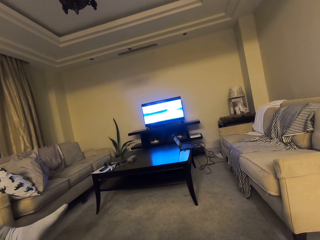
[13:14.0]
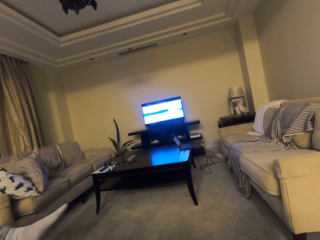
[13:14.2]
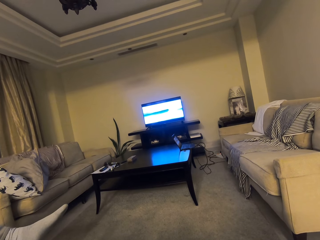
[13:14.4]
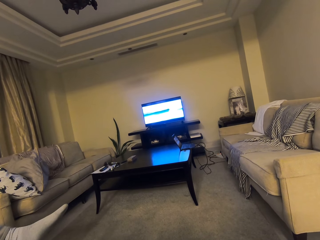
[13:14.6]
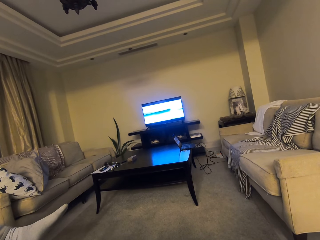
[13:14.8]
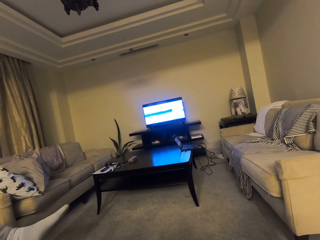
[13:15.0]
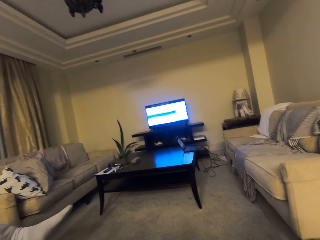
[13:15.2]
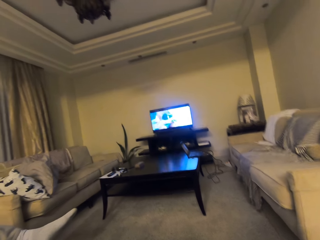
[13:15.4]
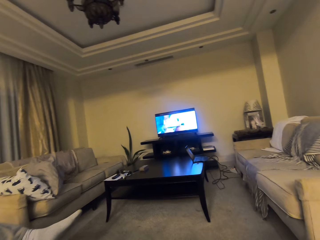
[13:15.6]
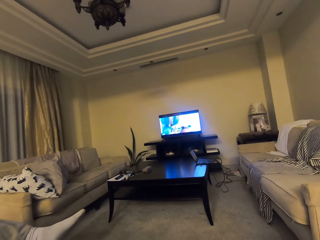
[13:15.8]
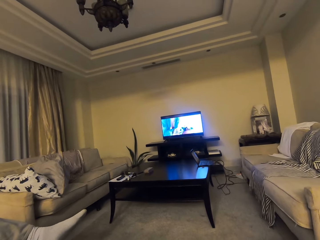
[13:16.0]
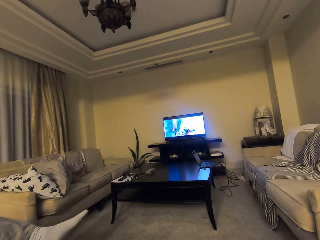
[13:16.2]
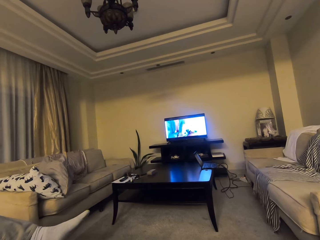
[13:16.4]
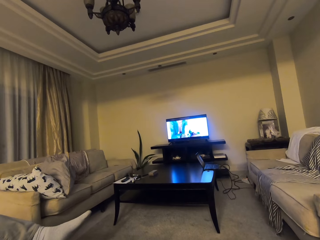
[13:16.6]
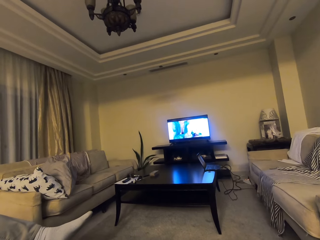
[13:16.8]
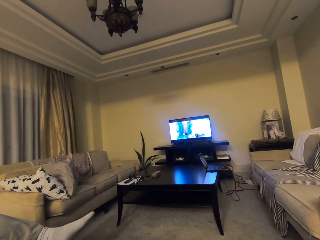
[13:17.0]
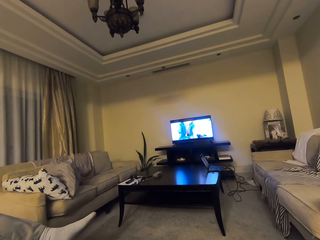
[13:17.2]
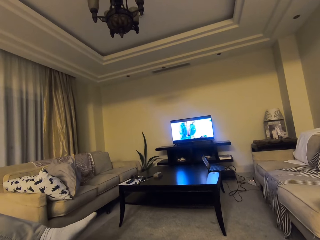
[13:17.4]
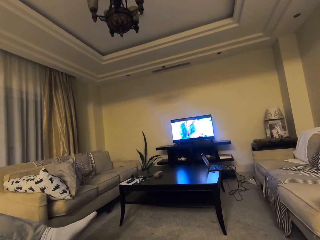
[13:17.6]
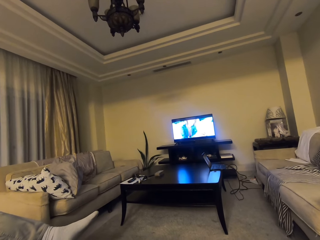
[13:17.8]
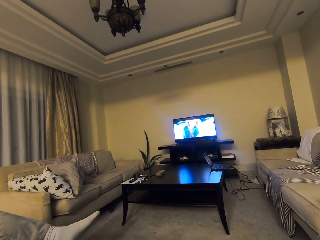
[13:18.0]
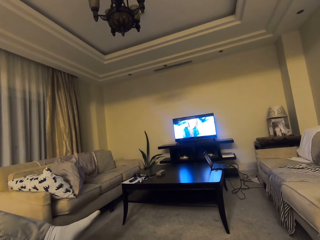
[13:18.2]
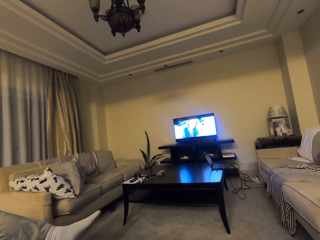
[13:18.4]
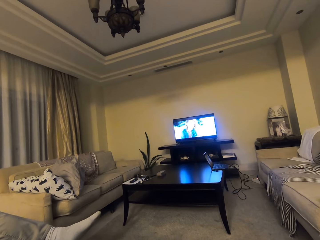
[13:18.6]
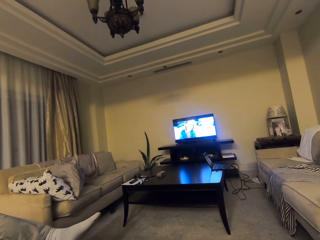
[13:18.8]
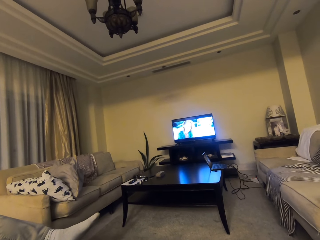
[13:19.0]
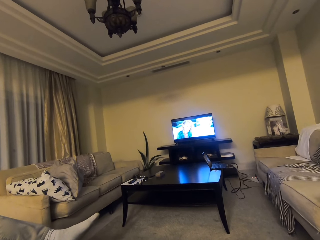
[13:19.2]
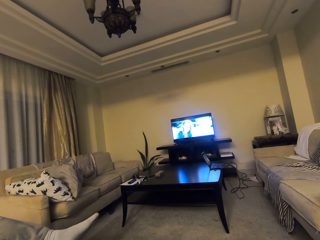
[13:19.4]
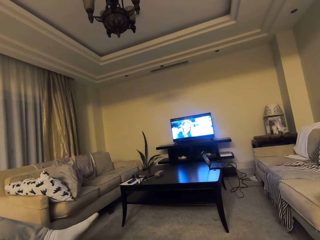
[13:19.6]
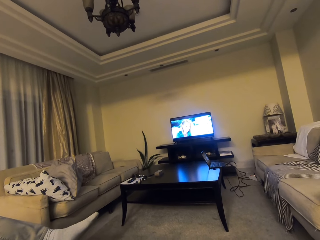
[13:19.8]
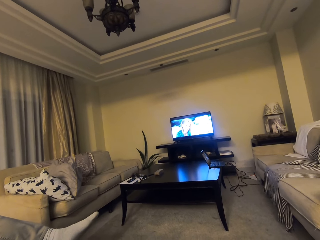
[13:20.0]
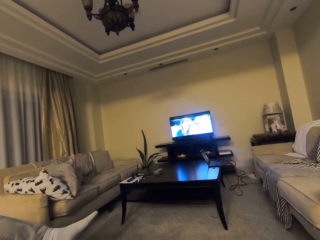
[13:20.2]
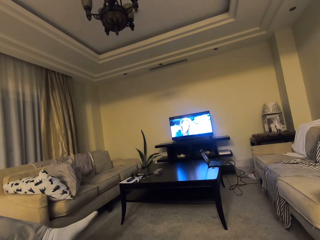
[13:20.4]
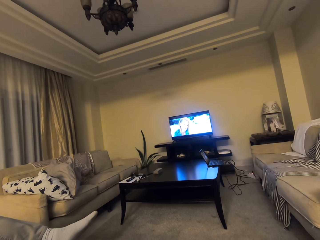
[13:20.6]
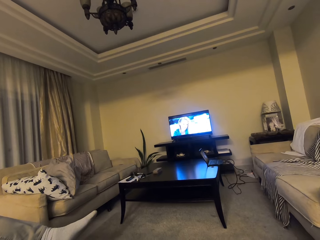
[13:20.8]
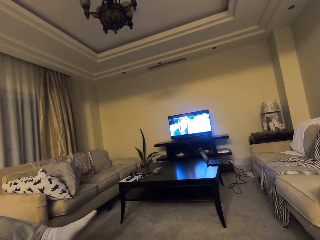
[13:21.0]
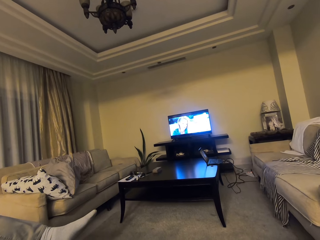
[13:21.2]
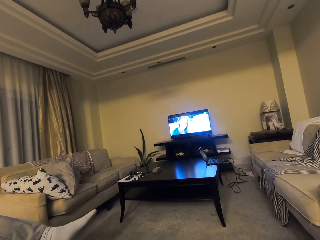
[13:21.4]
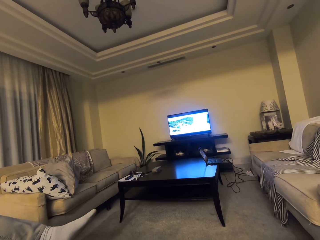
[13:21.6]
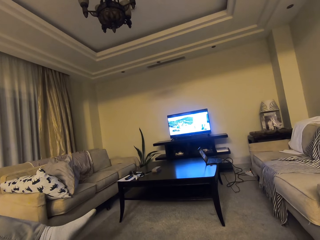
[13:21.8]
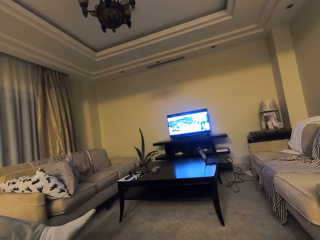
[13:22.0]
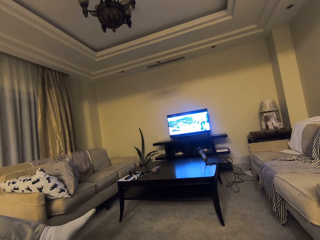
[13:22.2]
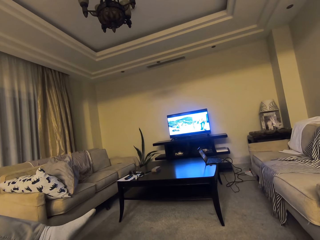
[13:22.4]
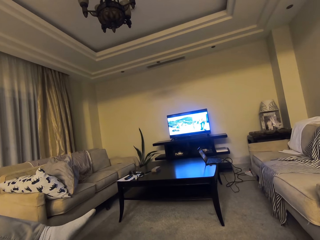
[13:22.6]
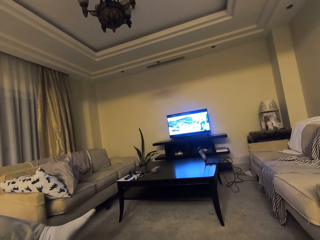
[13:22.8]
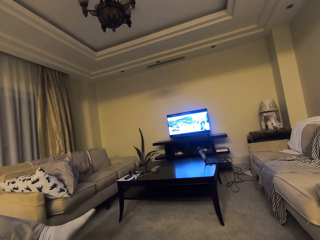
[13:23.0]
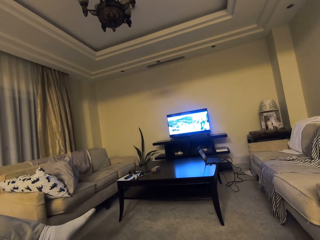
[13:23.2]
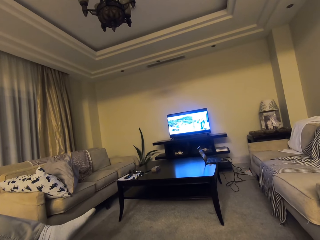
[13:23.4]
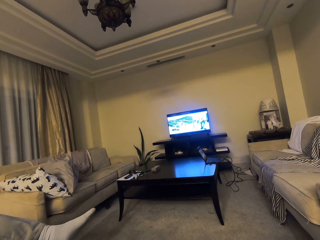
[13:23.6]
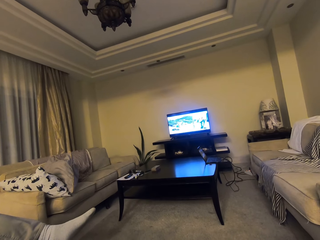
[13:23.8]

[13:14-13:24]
The camera wearer talks to a person. They look at the television.

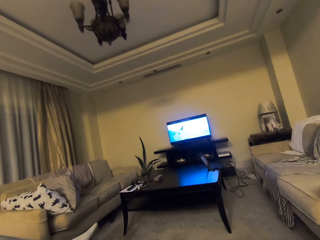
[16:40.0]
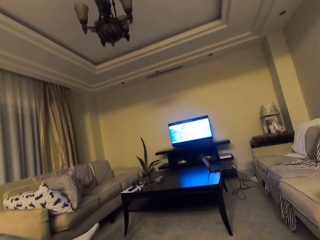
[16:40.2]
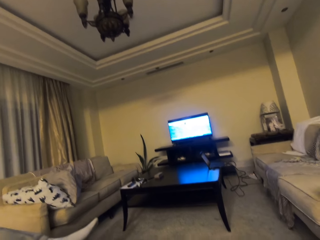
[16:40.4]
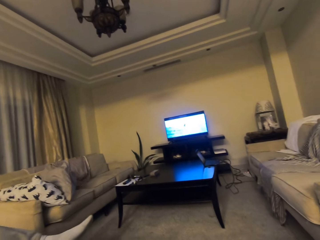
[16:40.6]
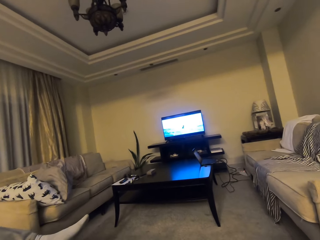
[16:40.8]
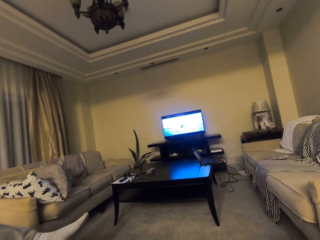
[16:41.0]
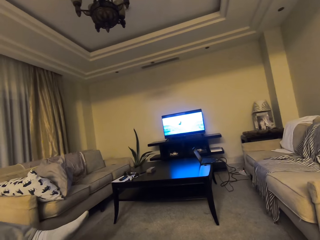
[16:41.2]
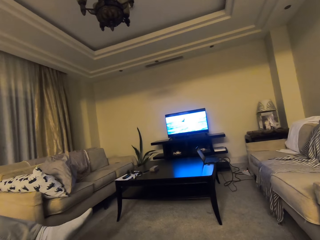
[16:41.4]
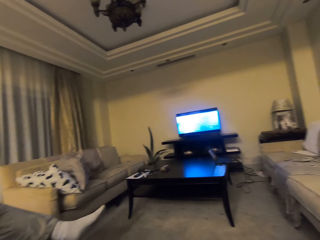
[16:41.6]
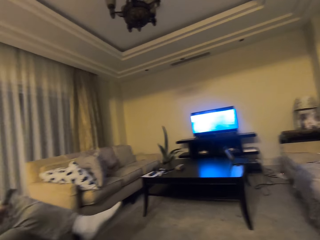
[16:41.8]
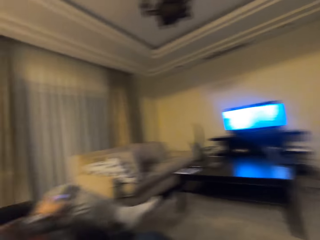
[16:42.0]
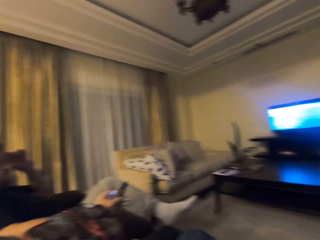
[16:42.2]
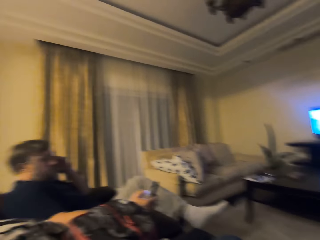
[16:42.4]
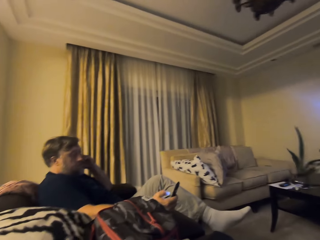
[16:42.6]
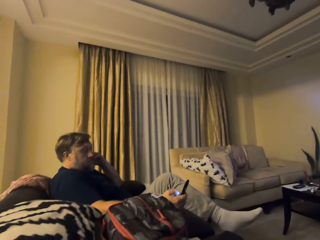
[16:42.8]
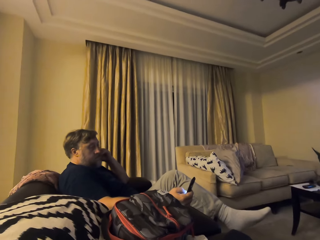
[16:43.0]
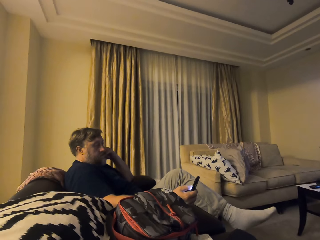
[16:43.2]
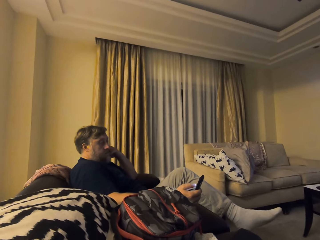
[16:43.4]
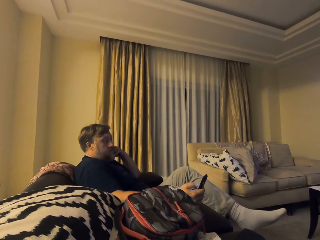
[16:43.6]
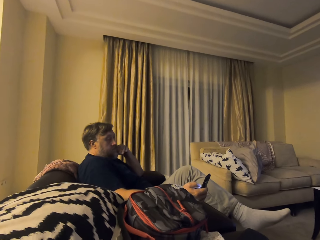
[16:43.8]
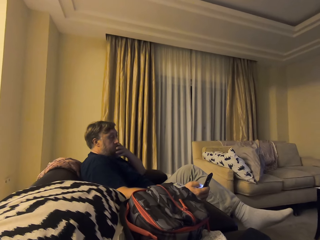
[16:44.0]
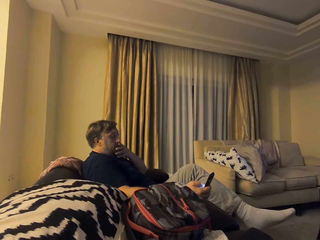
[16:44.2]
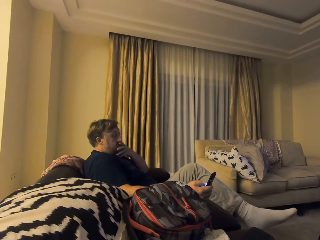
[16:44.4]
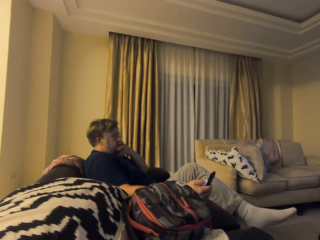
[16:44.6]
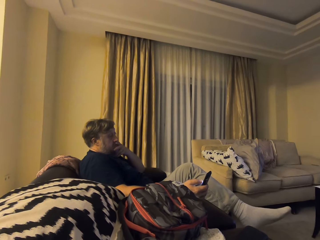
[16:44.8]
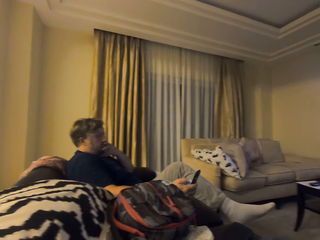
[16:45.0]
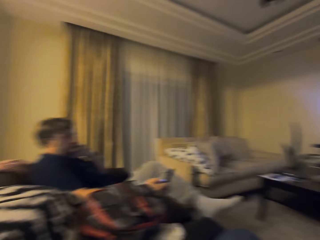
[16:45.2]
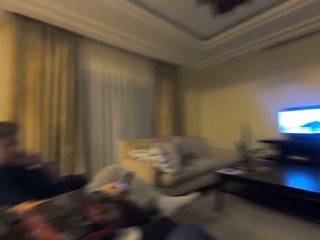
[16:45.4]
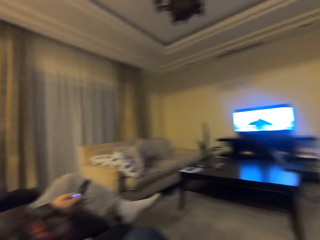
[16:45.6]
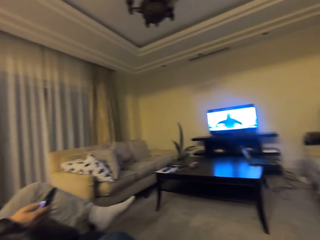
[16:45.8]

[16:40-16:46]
The camera wearer turns around. They look at a man. The man scrolls on the phone and touches the chin.

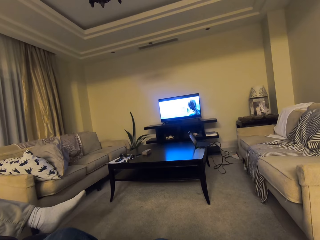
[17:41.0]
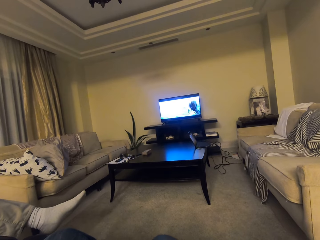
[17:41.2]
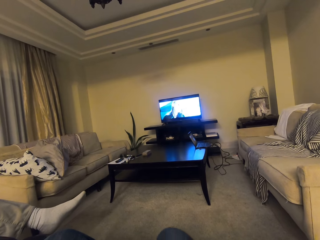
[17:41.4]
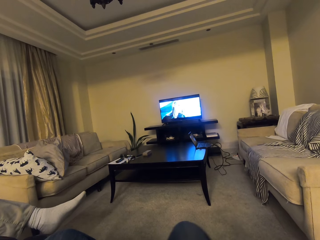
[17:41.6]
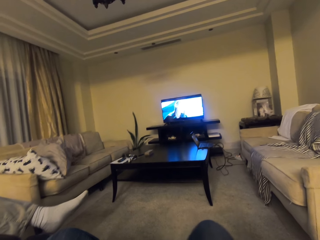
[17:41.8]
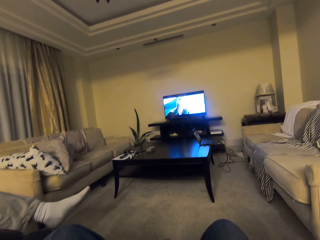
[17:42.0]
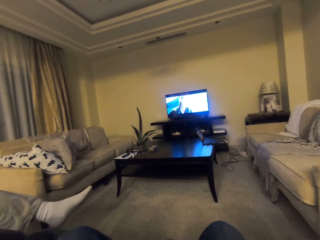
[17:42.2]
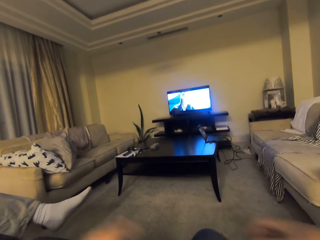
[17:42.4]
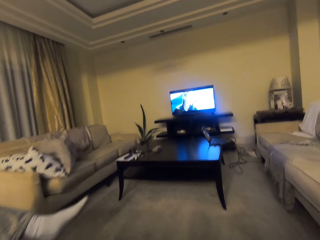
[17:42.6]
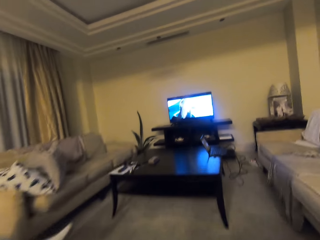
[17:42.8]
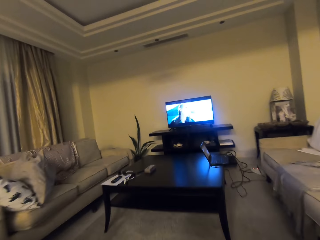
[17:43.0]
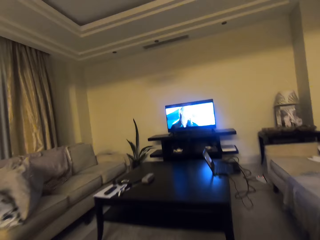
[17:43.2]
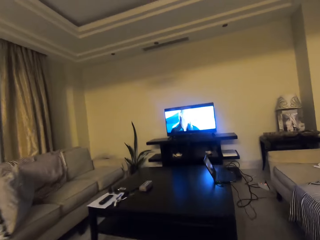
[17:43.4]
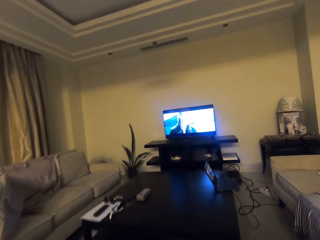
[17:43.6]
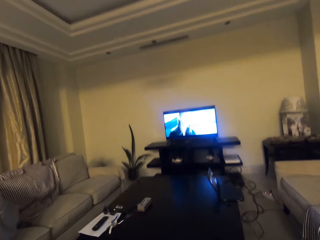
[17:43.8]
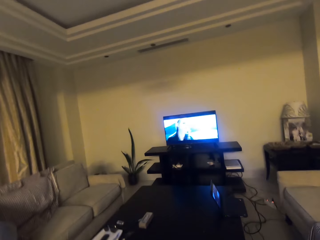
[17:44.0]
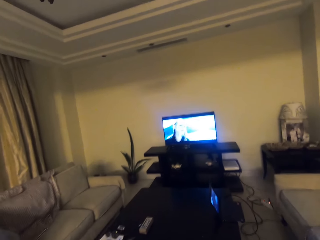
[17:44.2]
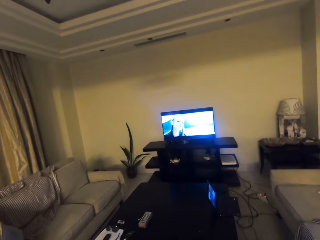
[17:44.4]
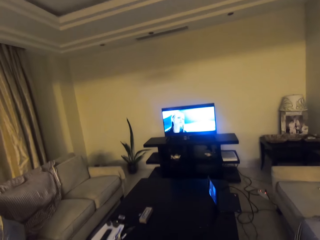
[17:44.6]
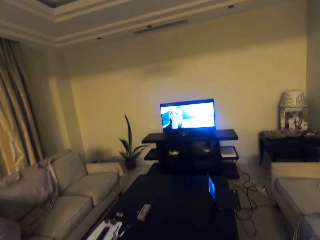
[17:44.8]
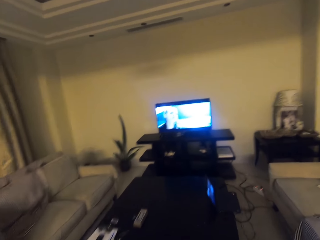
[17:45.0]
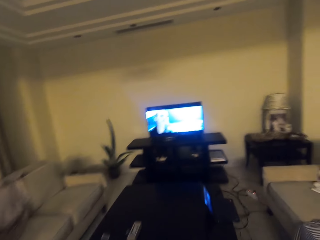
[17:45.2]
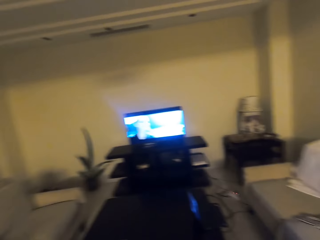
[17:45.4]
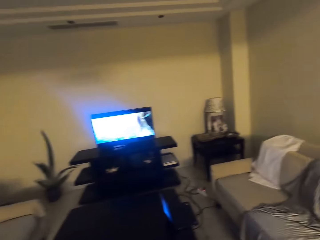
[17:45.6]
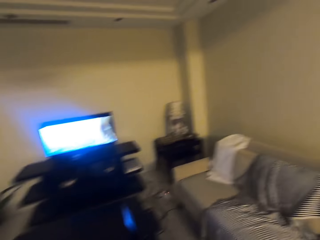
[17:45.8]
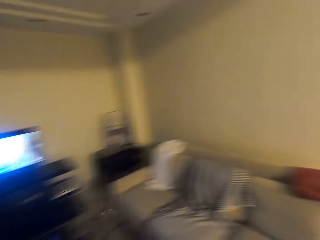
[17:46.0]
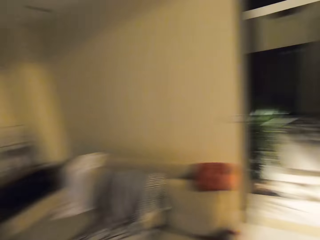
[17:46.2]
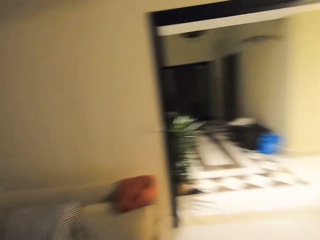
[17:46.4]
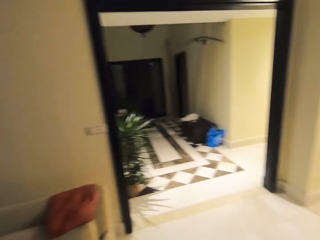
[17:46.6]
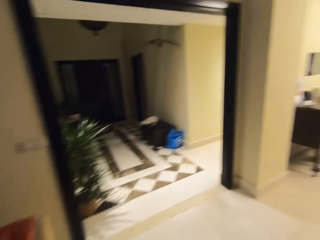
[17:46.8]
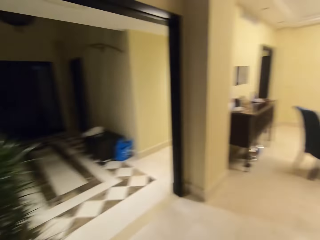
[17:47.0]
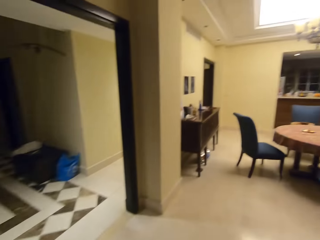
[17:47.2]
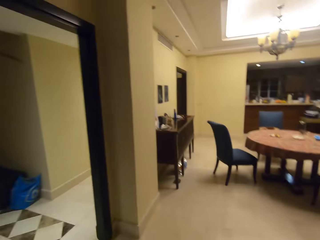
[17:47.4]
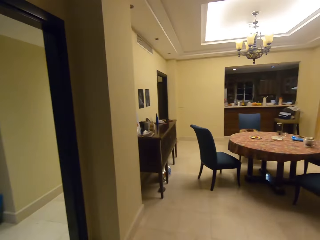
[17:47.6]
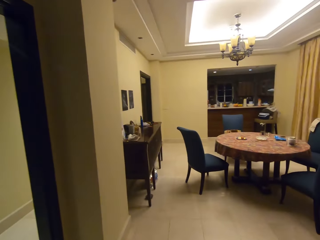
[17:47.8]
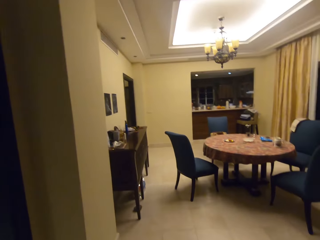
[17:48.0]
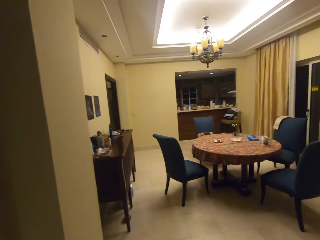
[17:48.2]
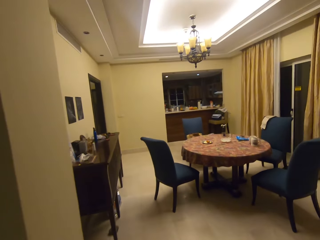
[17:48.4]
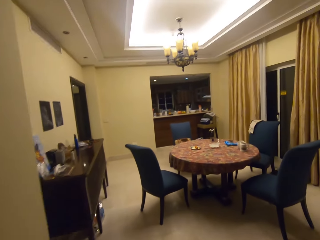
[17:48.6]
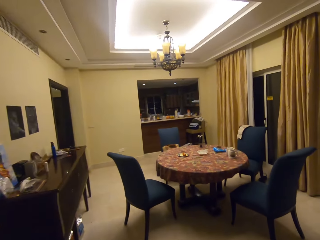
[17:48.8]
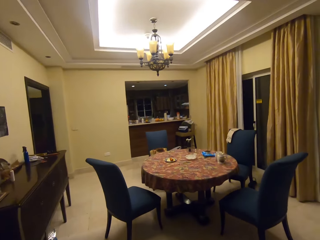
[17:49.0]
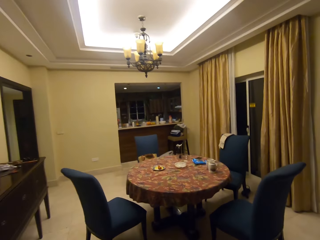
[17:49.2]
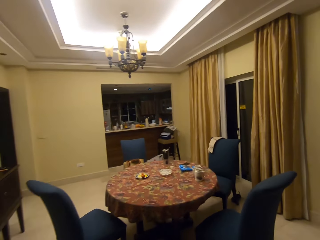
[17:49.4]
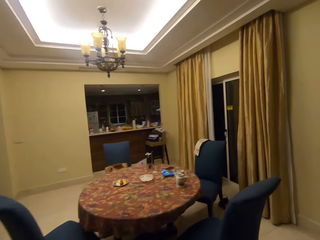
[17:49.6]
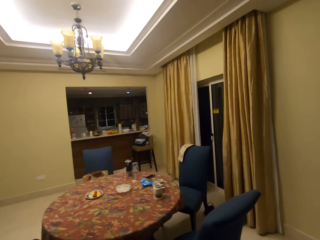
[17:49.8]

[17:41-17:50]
The camera wearer stands from the chair. They walk in the house. They walk around.
